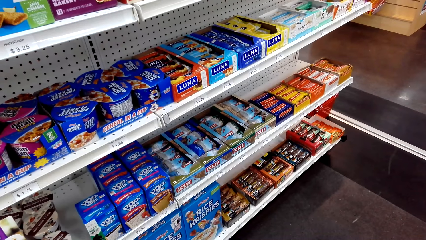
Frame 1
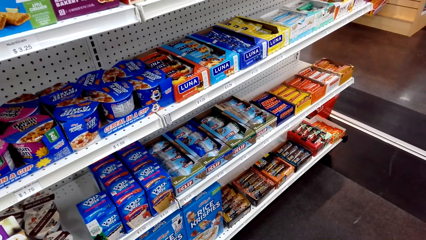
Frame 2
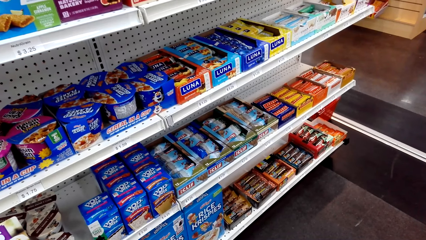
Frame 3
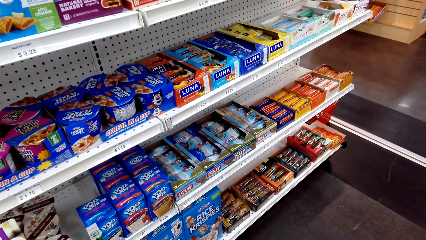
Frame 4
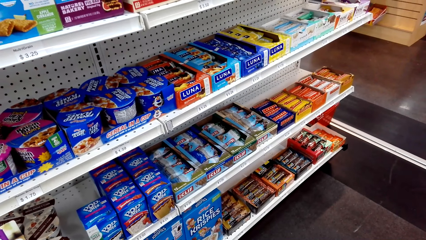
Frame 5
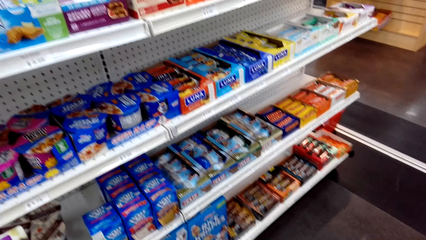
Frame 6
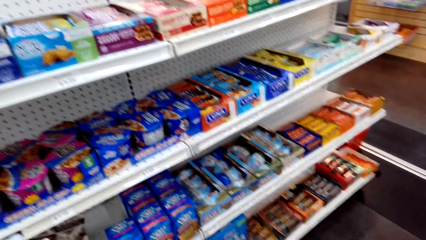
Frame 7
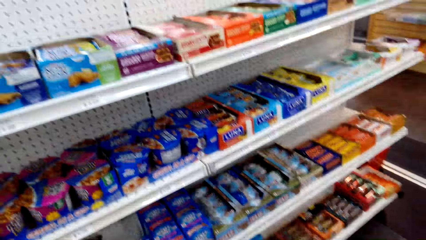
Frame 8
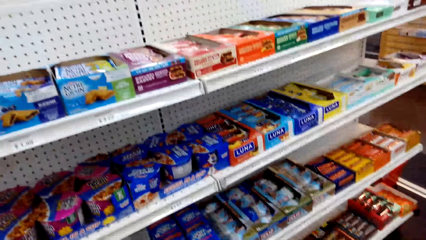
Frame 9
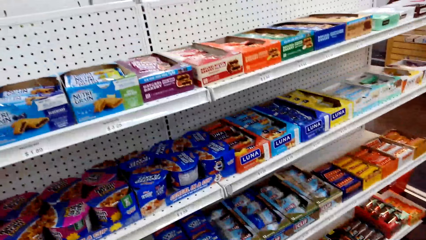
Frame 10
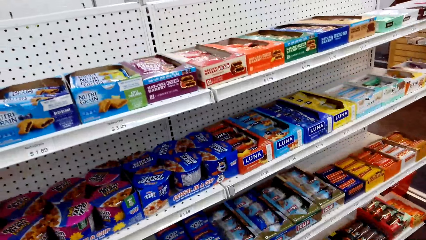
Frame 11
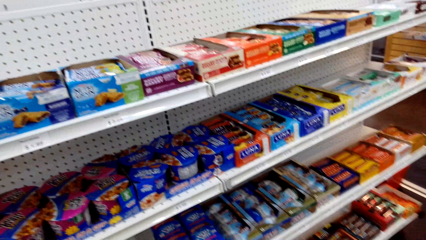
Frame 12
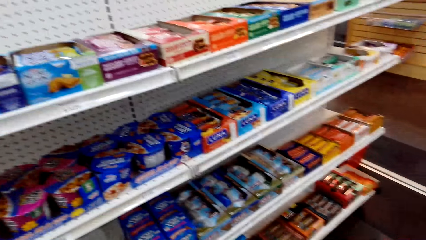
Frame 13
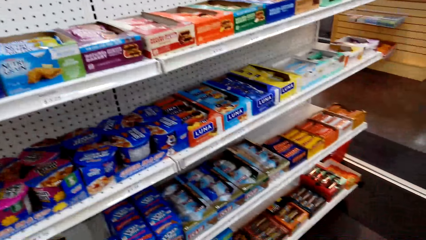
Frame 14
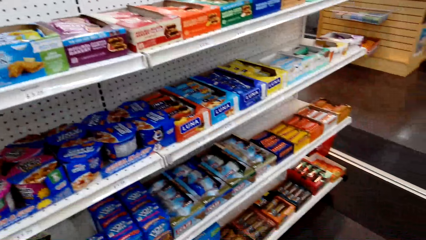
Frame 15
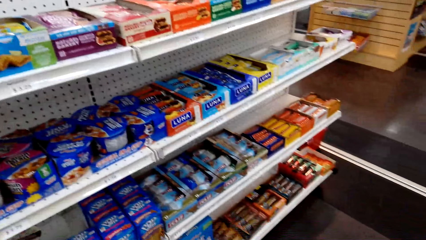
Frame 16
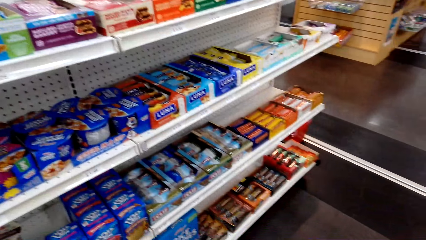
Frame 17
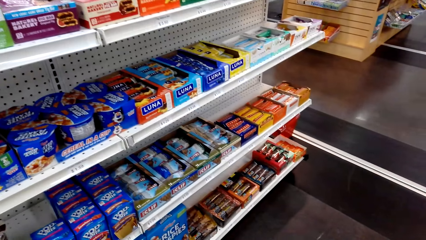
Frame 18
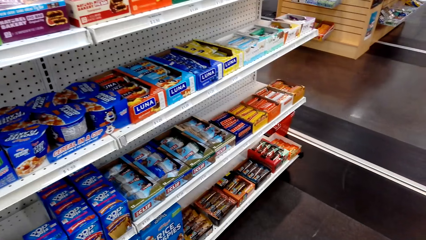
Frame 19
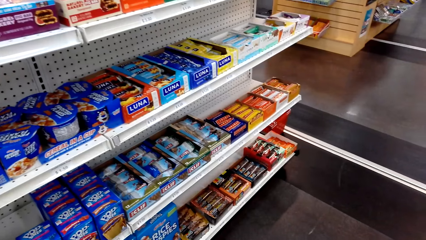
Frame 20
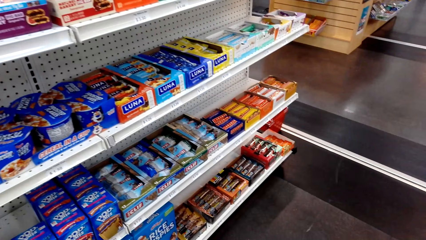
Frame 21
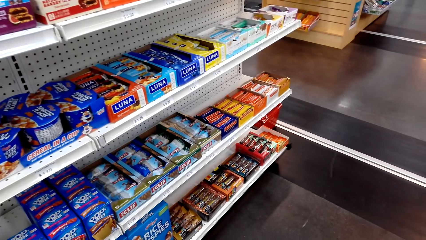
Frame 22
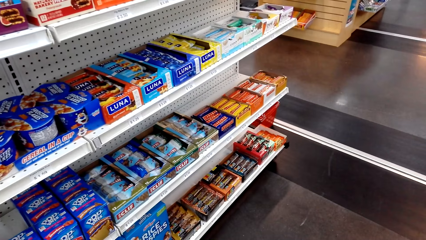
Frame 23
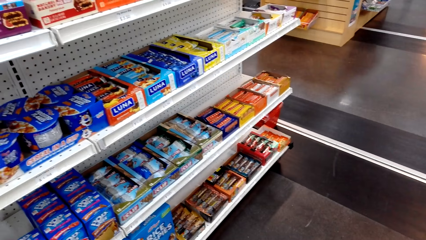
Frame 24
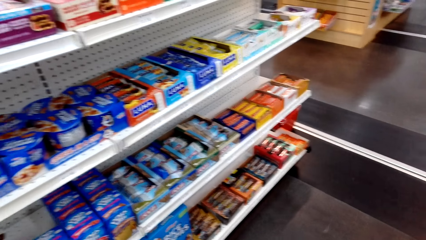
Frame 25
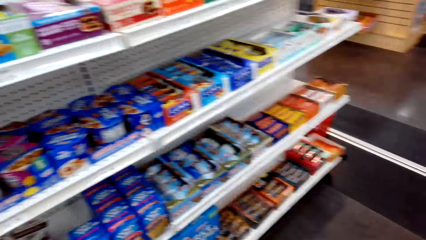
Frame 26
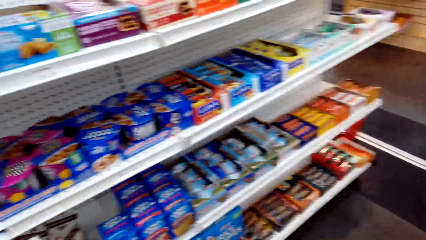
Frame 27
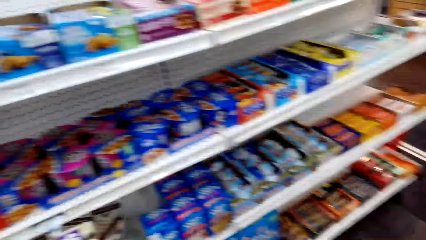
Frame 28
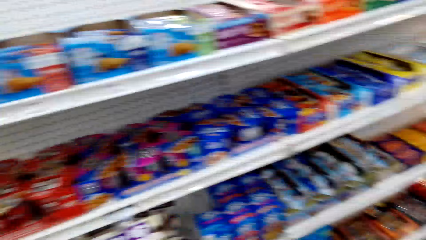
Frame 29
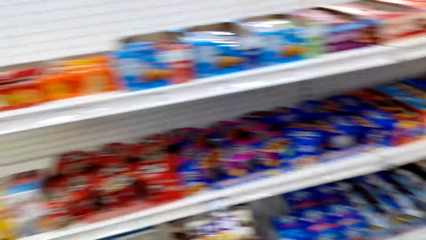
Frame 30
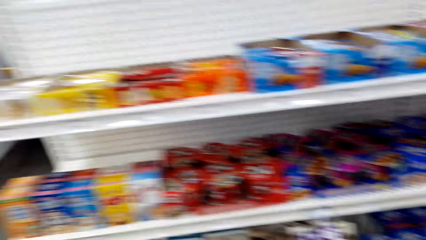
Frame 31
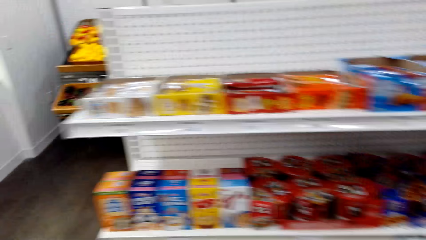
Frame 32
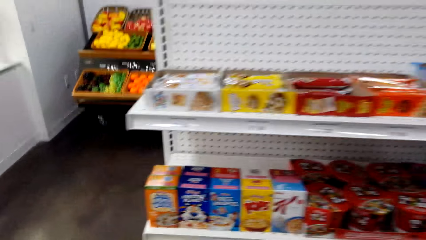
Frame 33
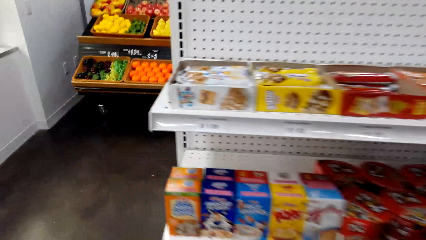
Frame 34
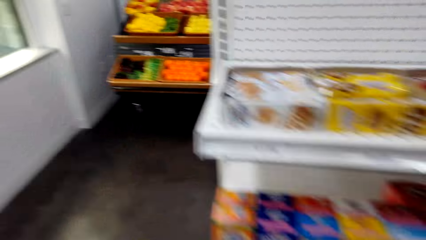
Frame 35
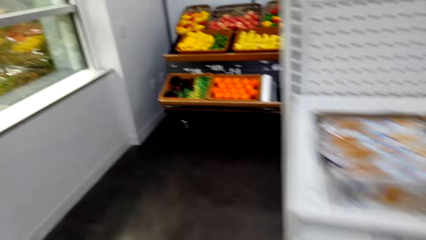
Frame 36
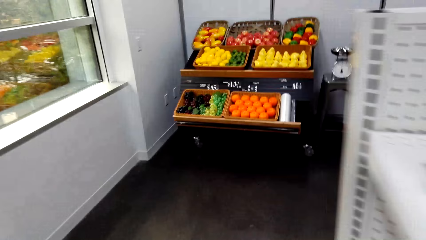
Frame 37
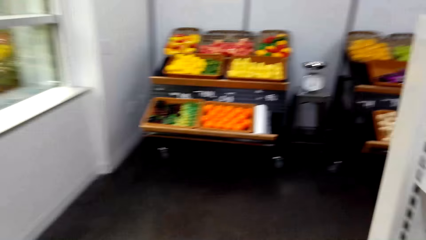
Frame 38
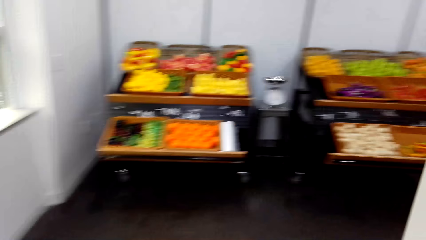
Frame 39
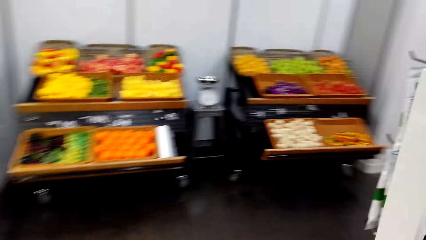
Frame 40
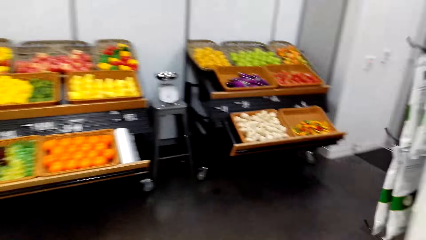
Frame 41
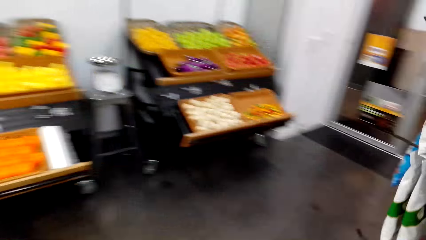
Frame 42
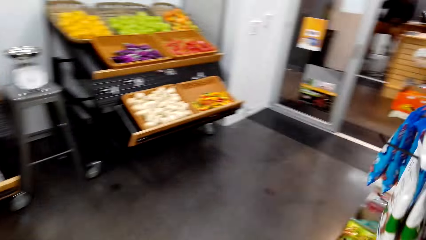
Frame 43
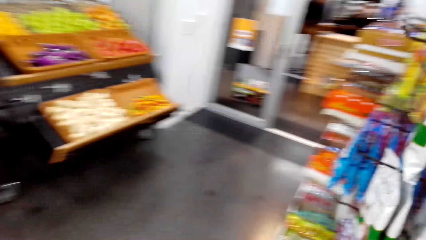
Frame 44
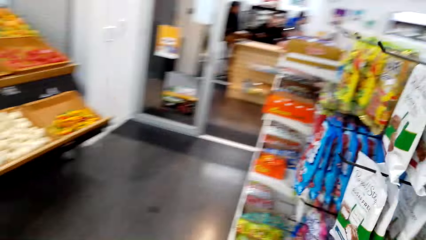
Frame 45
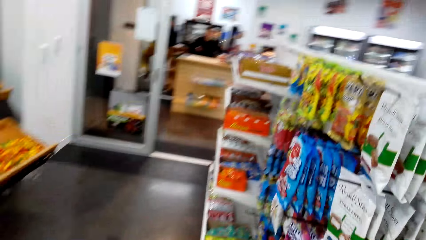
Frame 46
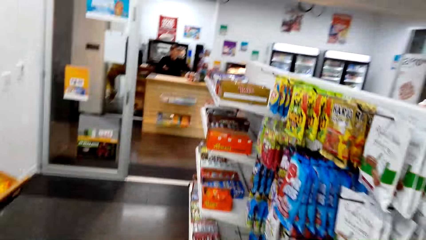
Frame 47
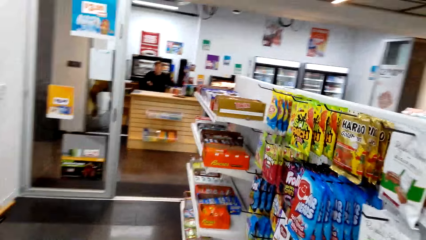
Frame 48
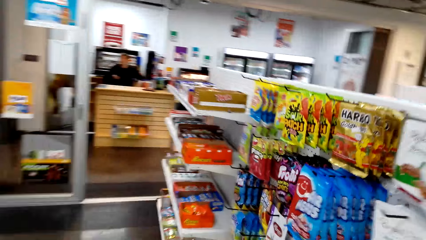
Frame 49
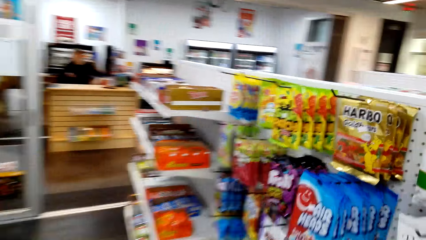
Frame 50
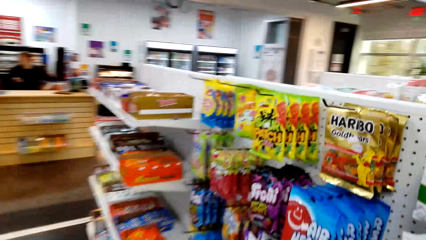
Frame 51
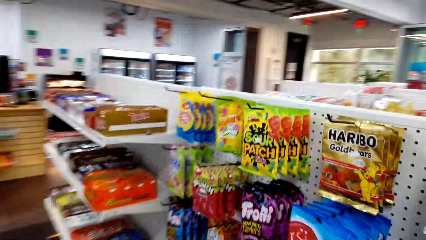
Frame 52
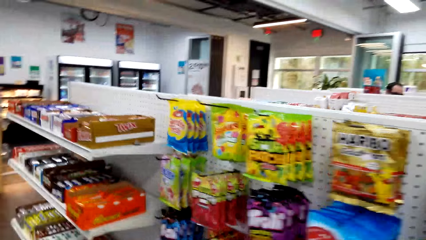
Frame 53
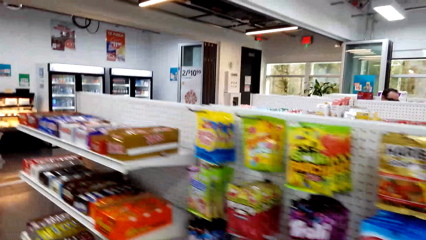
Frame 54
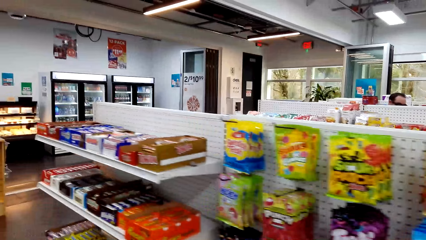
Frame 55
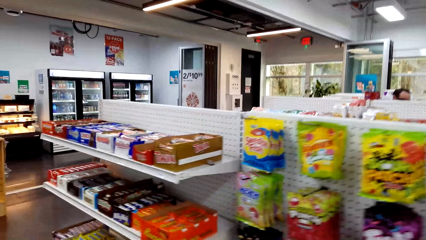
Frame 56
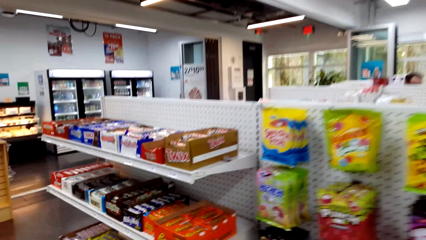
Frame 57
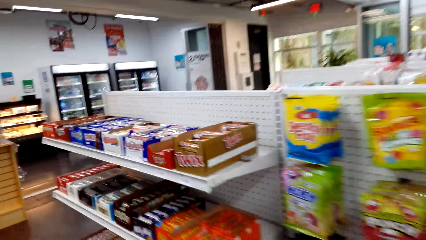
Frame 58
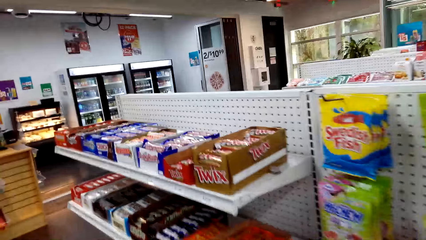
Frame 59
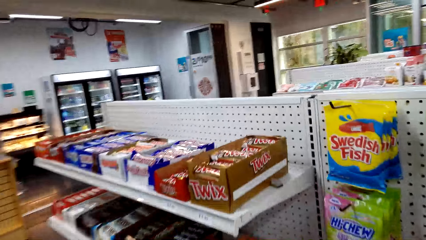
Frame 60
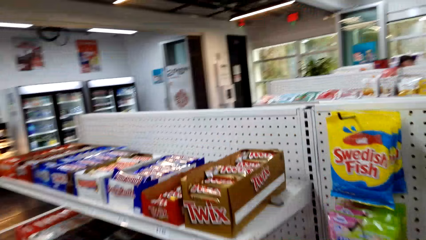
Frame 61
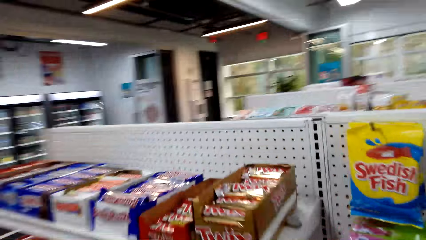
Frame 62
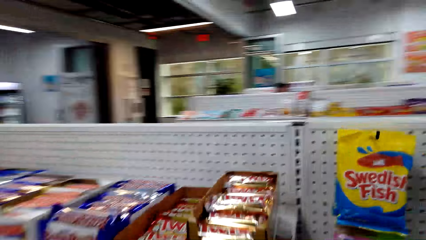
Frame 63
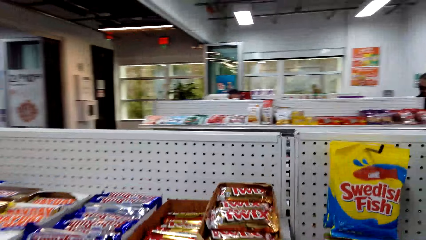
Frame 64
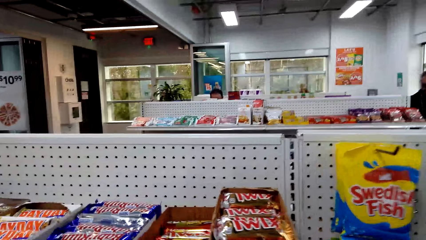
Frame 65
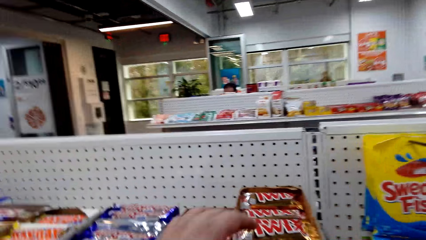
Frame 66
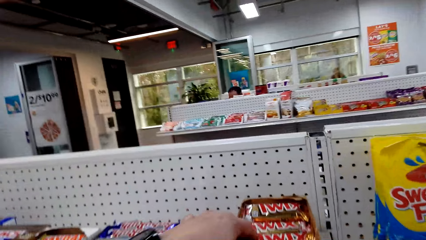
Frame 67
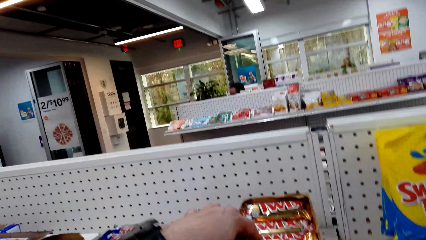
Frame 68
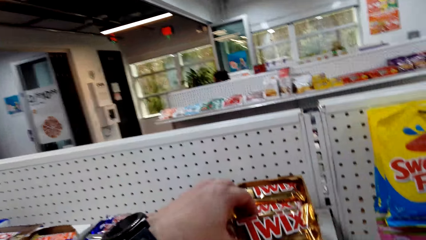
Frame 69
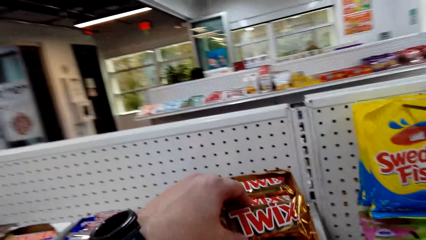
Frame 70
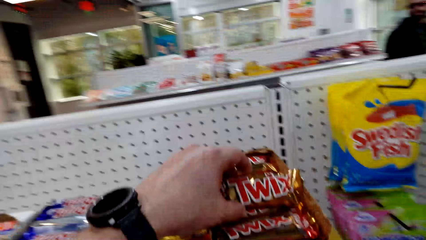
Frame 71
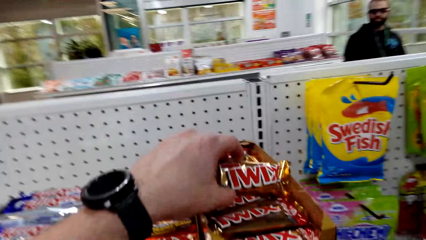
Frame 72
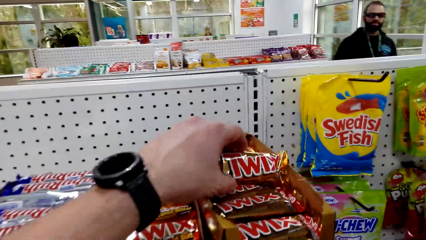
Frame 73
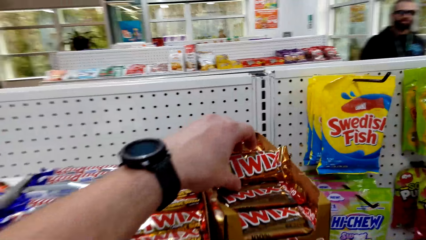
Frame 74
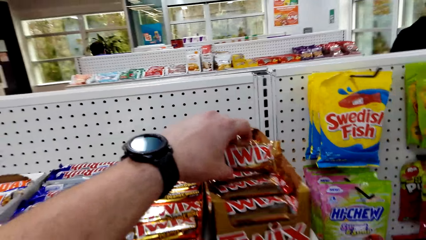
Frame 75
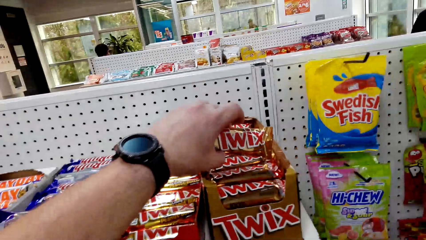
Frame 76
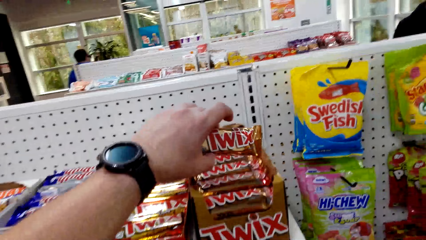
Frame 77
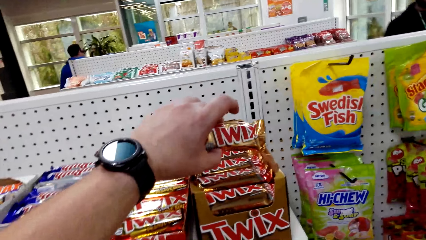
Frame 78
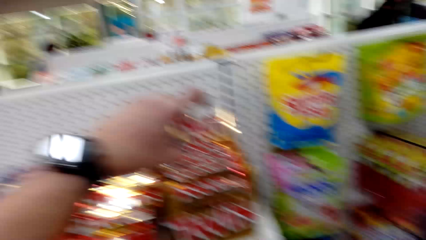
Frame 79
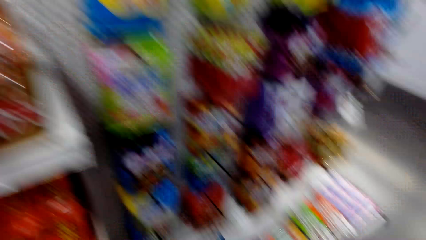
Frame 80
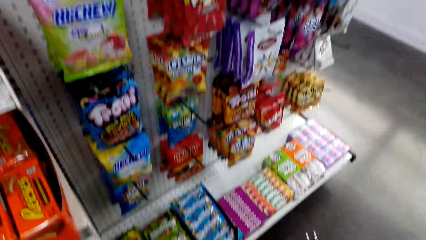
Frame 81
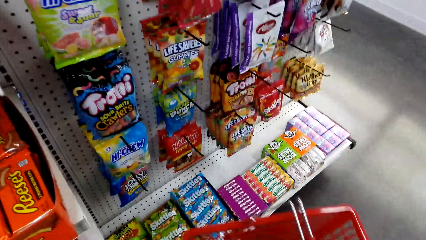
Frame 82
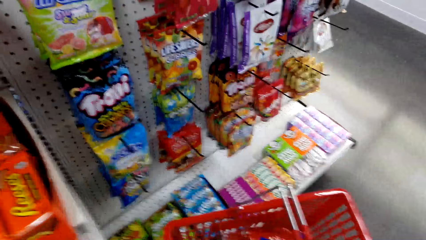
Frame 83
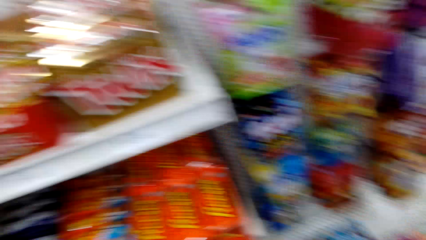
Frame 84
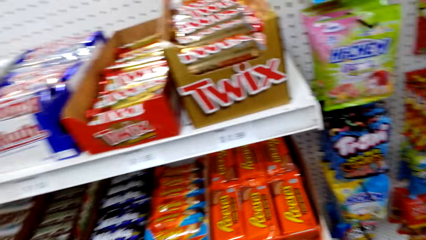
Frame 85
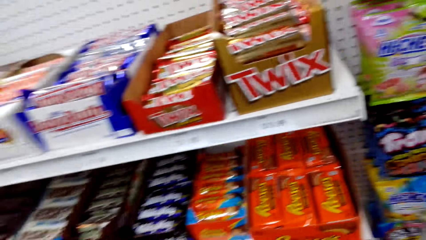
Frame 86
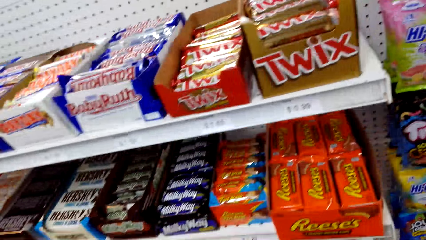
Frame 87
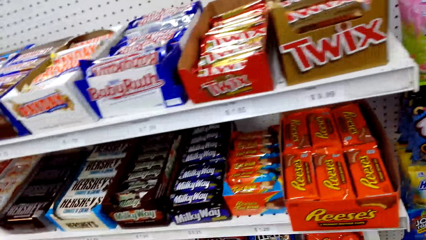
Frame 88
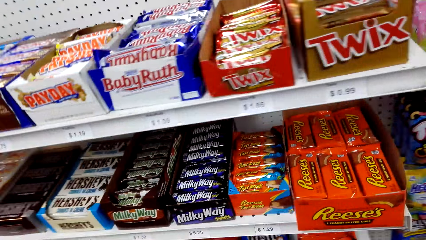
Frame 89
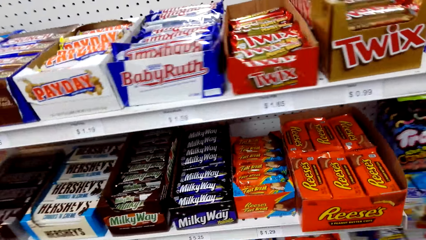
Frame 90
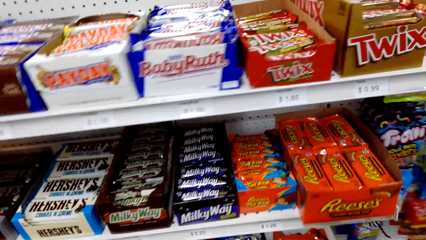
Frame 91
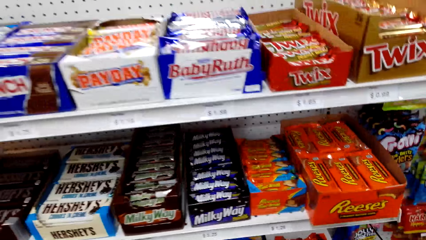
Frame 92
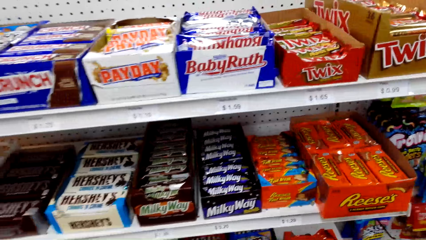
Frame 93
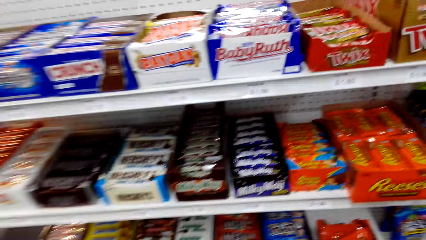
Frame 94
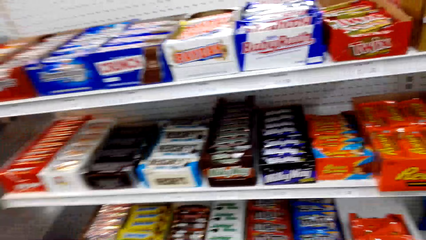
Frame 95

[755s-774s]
The camera wearer moves around the supermarket. They pick up a bar of chocolate, the Twix snack. They put the bar of chocolate in the basket.
